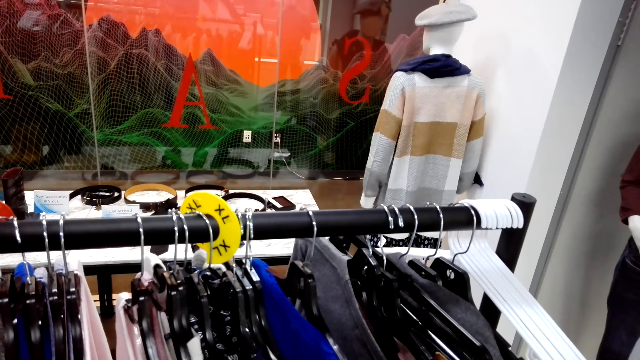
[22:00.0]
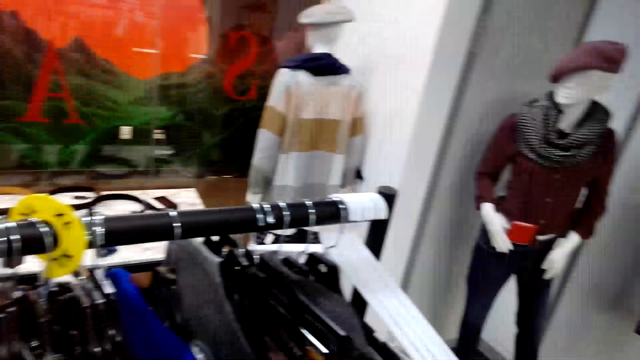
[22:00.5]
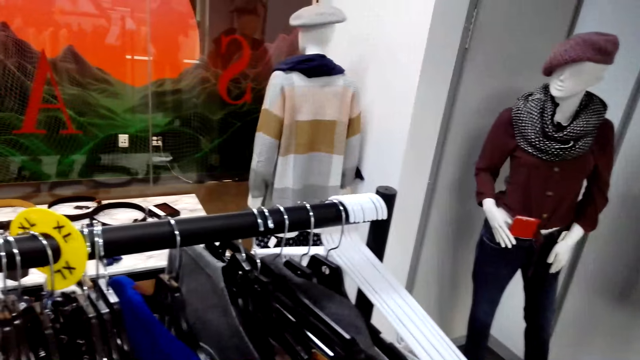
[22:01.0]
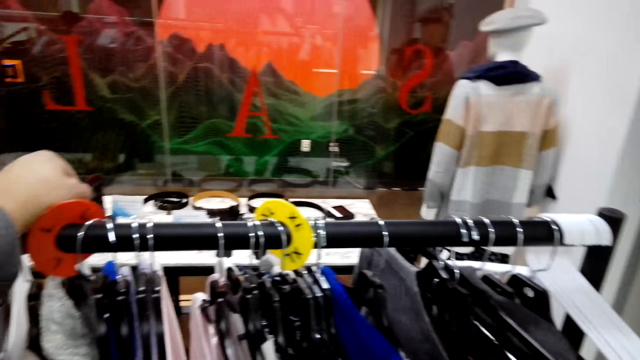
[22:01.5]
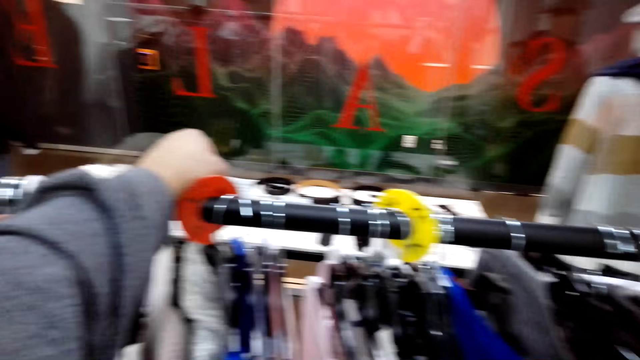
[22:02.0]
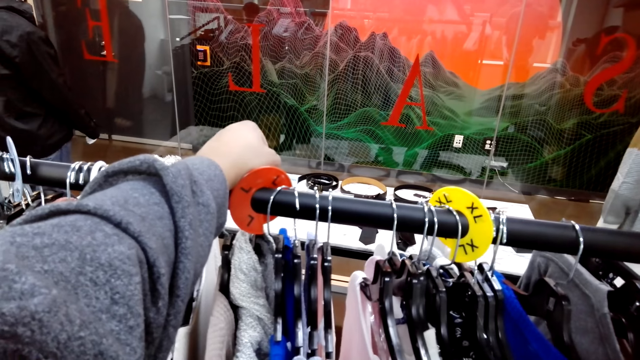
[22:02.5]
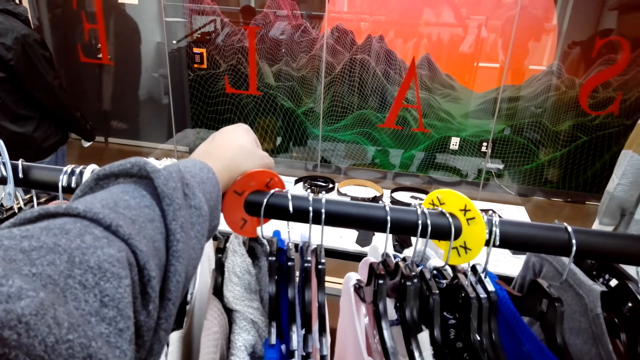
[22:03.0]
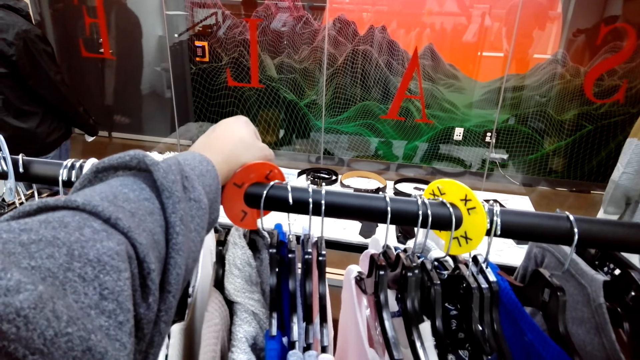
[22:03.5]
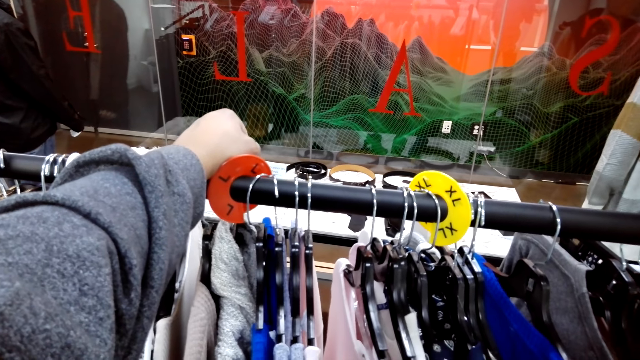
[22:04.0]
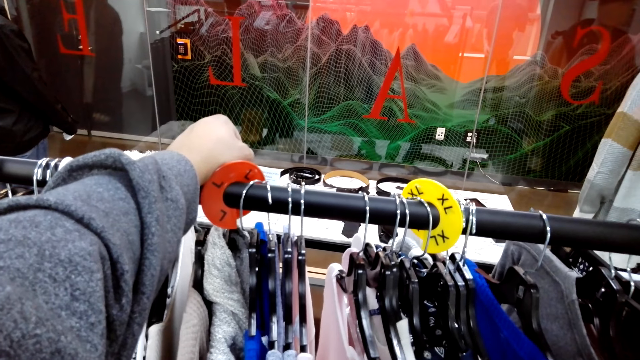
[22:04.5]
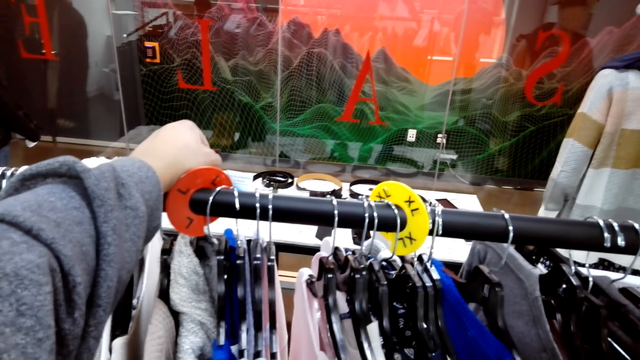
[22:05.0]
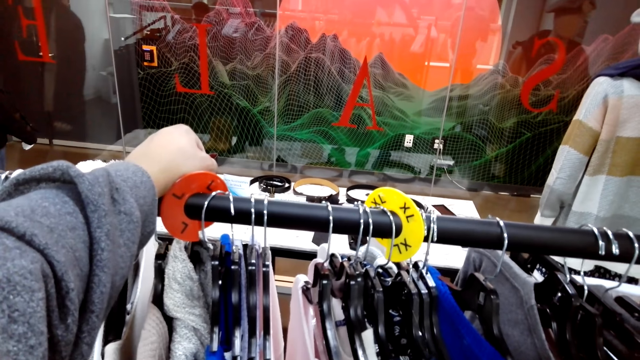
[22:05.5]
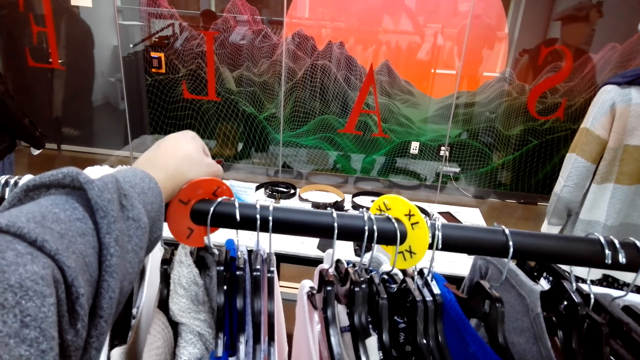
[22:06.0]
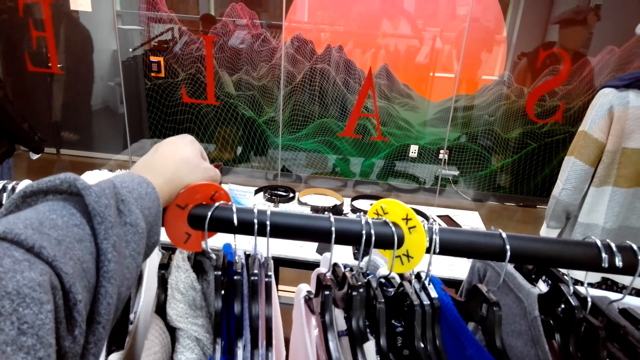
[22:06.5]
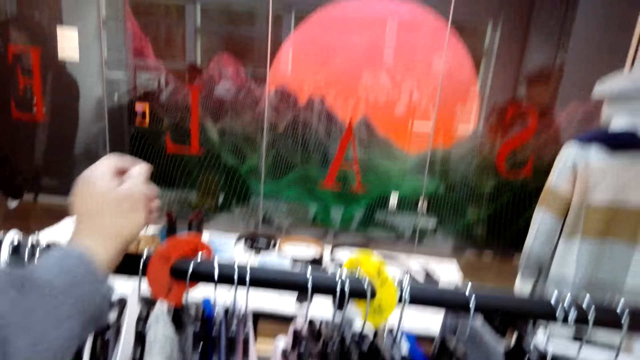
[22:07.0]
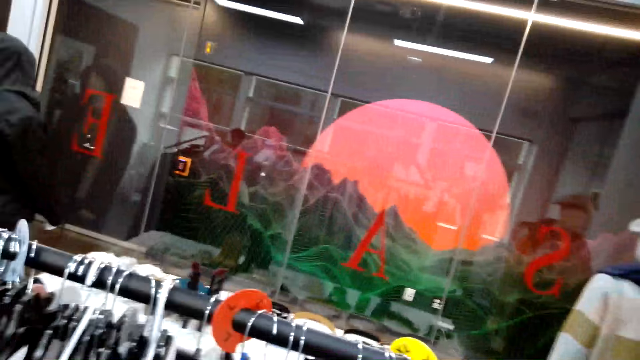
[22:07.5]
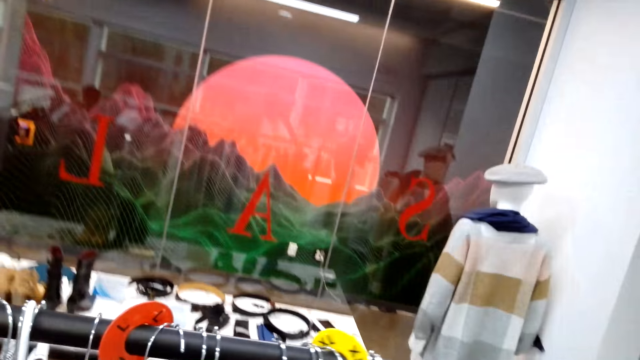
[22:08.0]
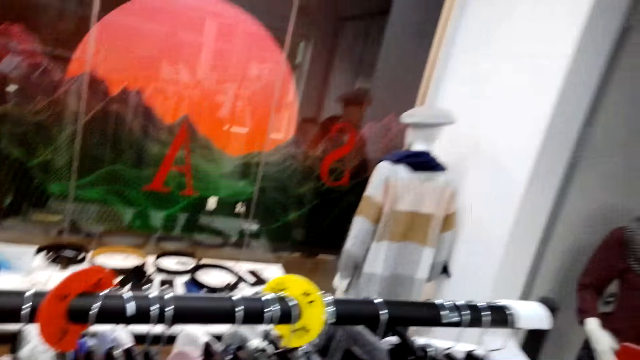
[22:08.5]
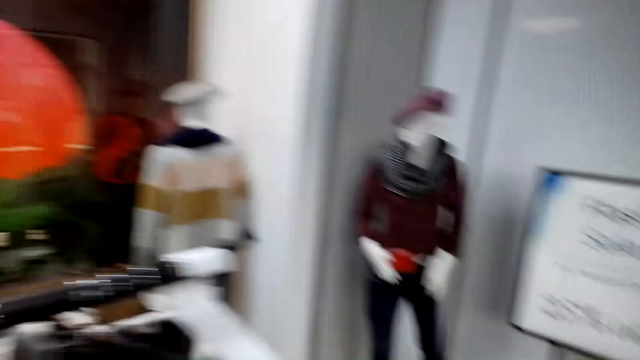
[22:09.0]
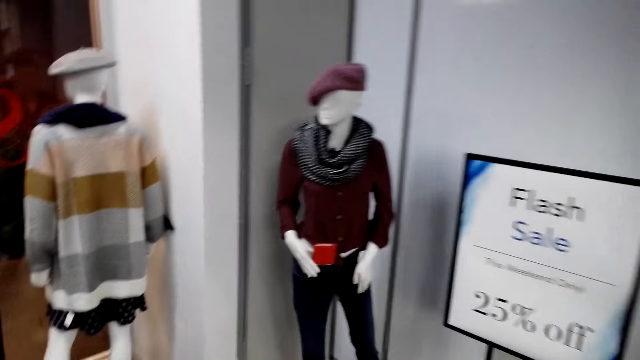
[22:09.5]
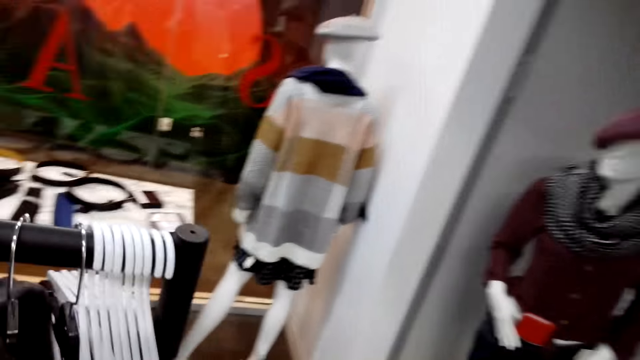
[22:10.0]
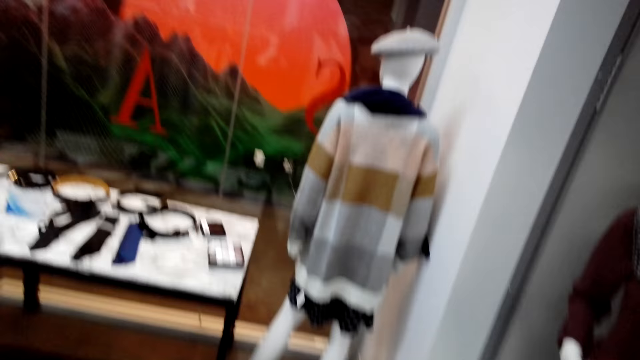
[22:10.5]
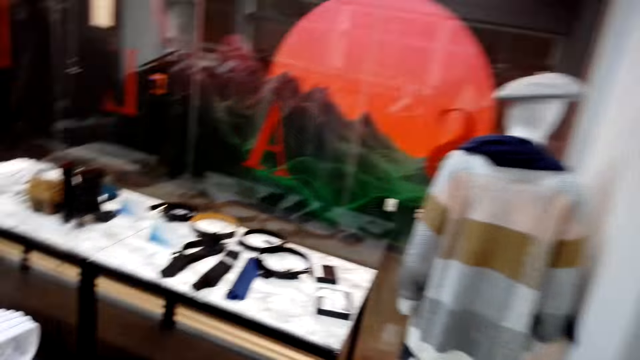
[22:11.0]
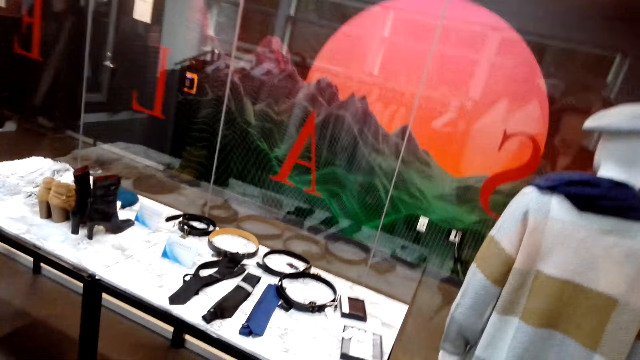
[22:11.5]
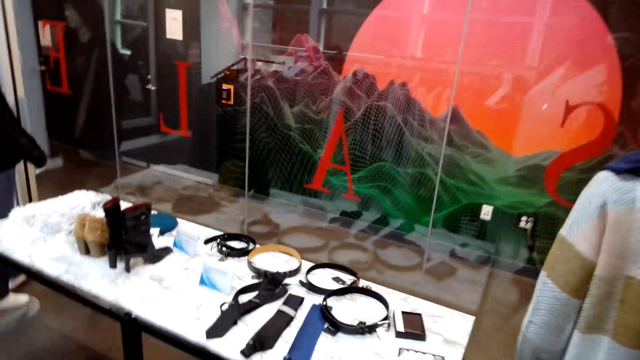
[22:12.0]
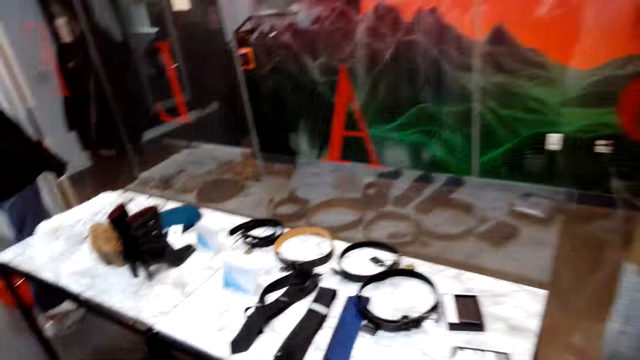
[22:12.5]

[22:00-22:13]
The camera wearer walks to the display rack. They walk around the store.

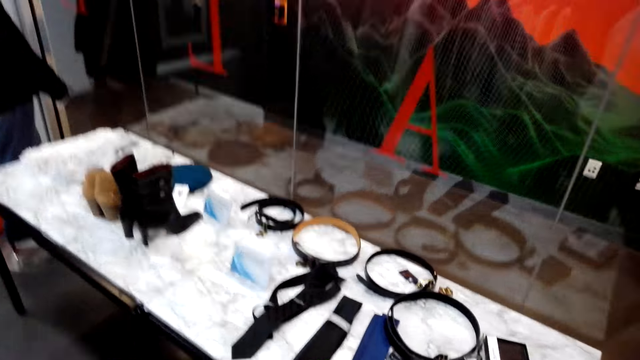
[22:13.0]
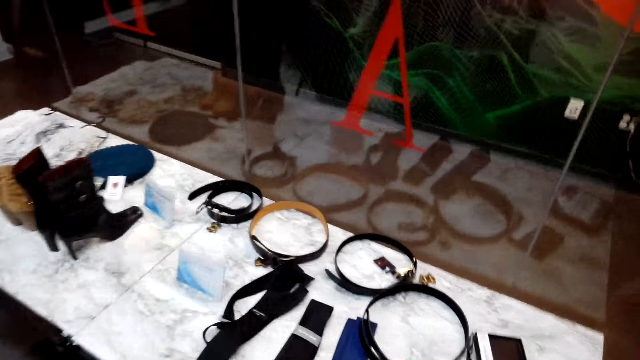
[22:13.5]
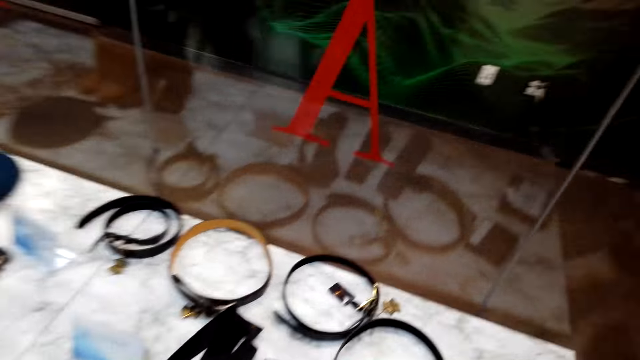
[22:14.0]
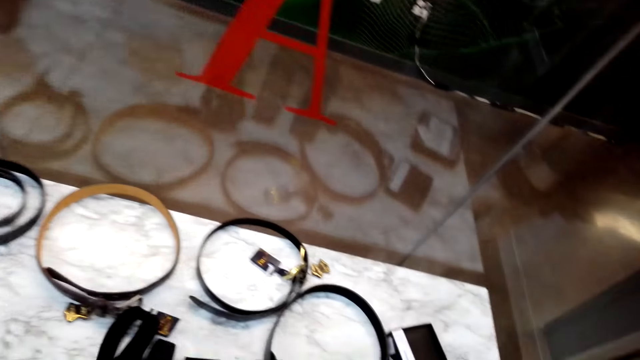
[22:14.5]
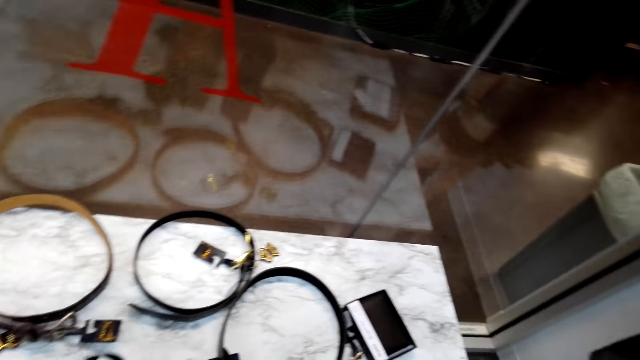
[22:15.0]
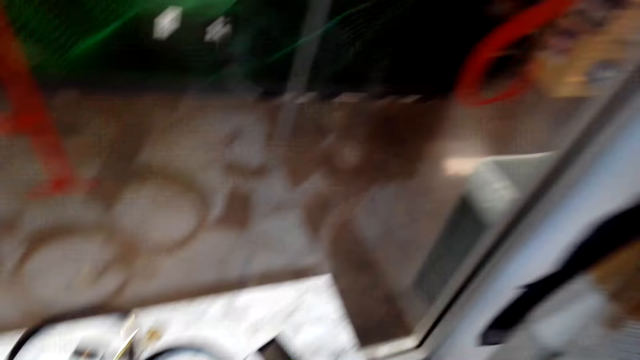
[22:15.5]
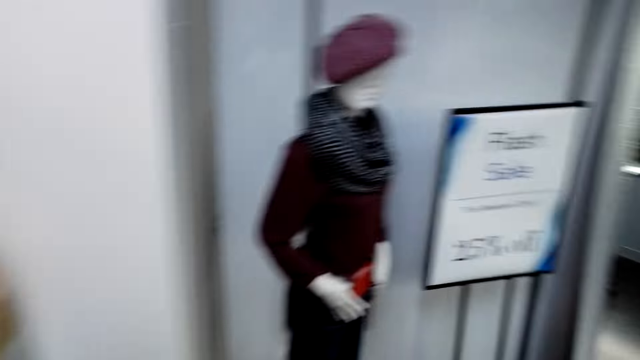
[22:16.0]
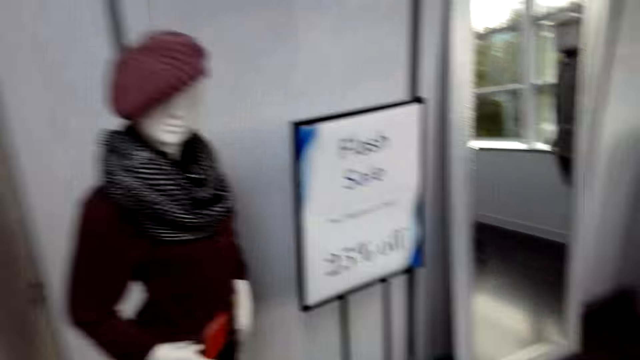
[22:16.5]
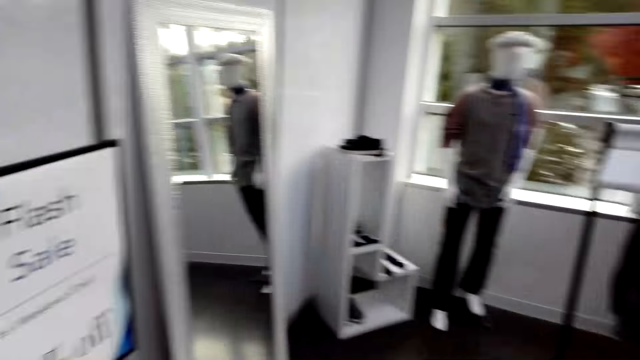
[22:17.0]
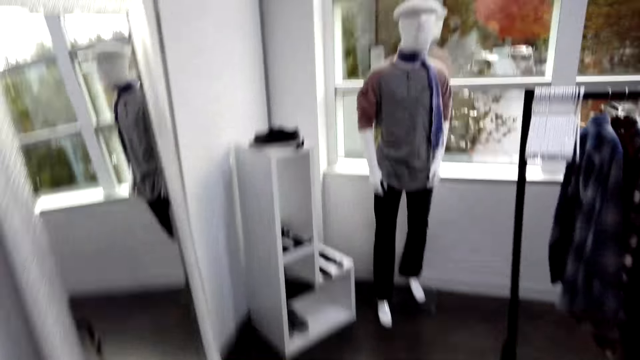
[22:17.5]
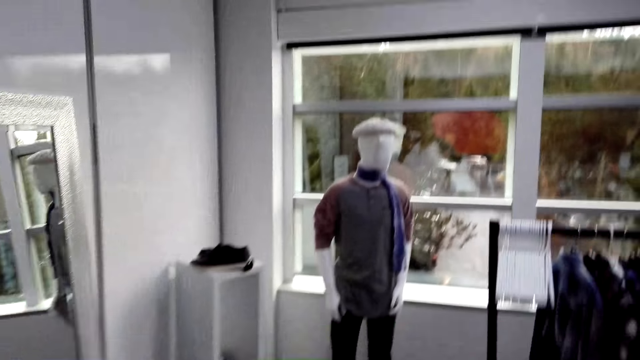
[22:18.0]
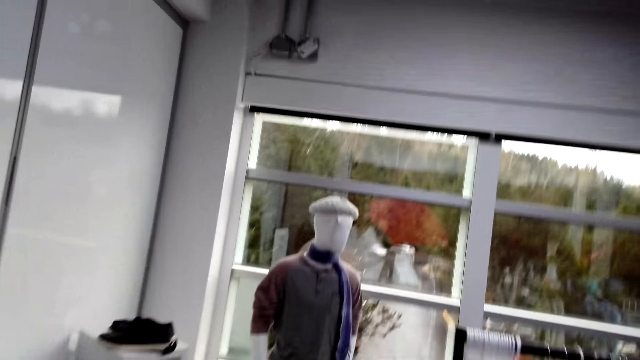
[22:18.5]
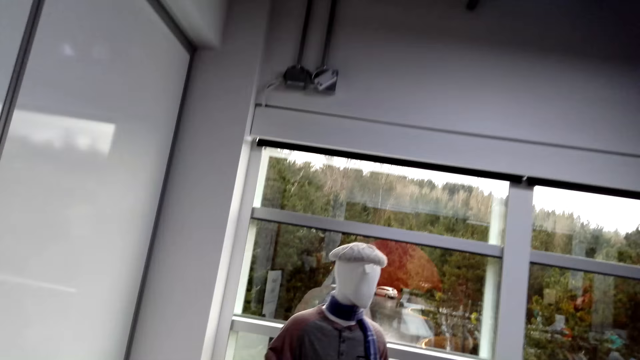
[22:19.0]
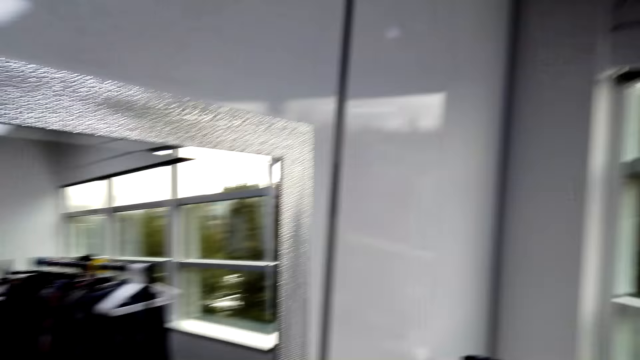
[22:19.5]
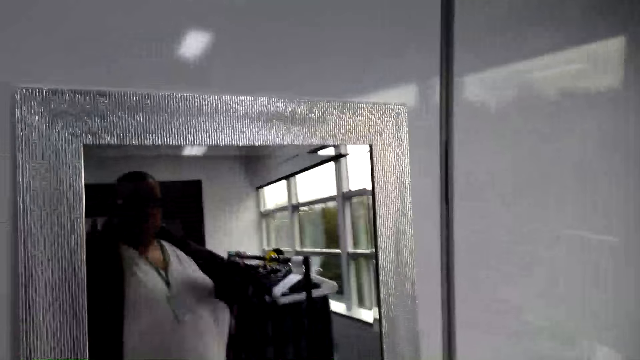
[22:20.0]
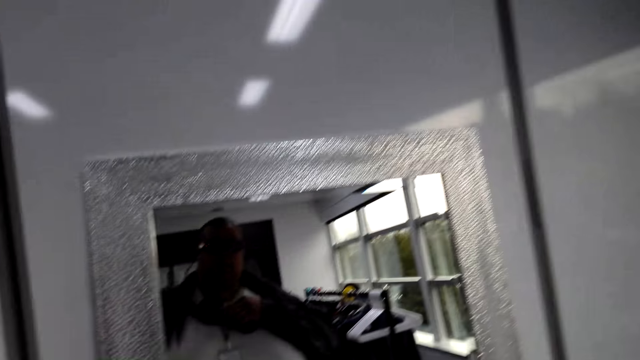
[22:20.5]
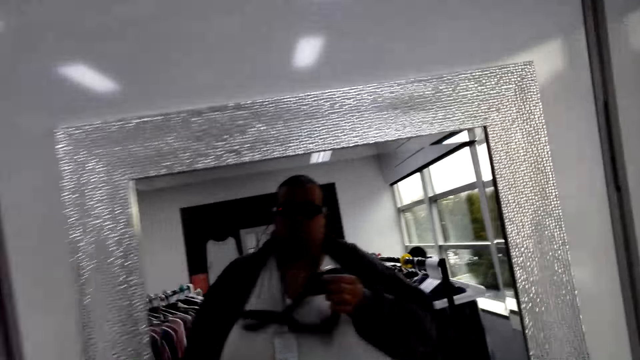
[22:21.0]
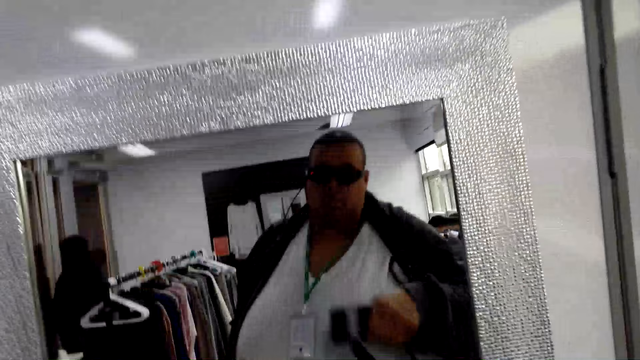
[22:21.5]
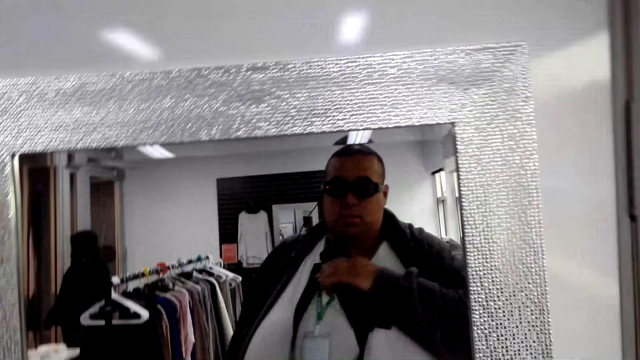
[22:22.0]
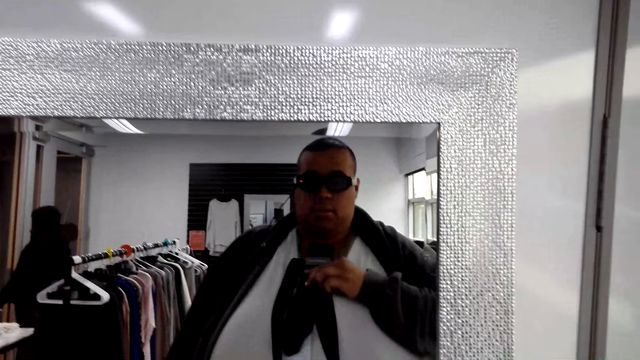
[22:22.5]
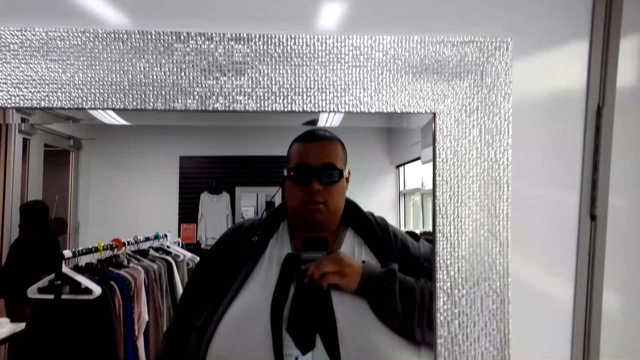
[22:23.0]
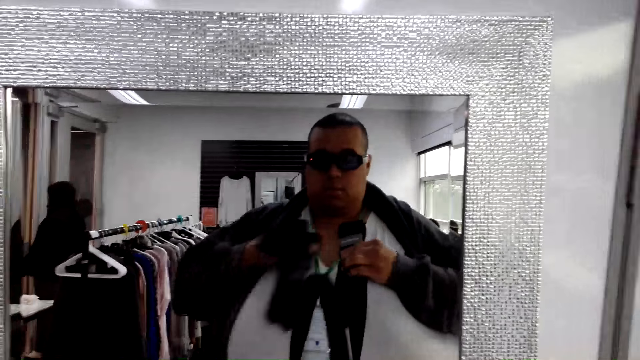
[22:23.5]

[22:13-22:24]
The camera wearer picks a tie from the table. They turn around. They walk around the store. They walk to the mirror. They hold the tie and look at themselves on the mirror.
